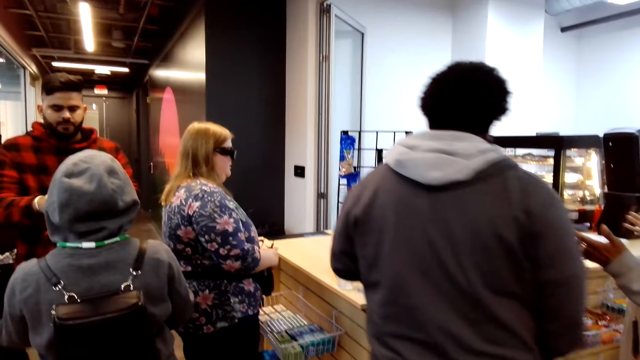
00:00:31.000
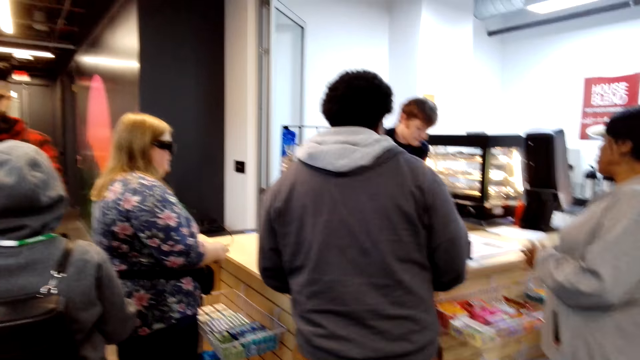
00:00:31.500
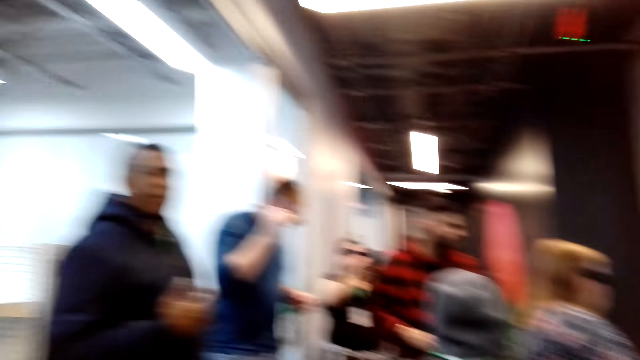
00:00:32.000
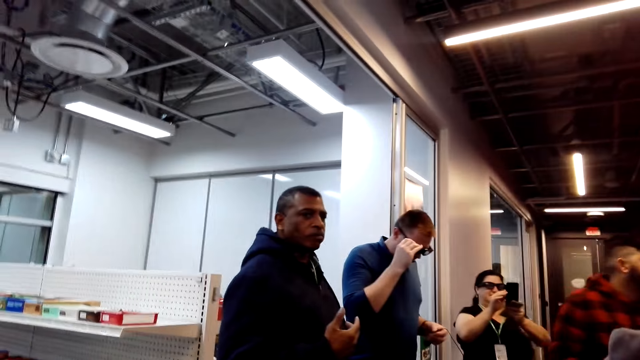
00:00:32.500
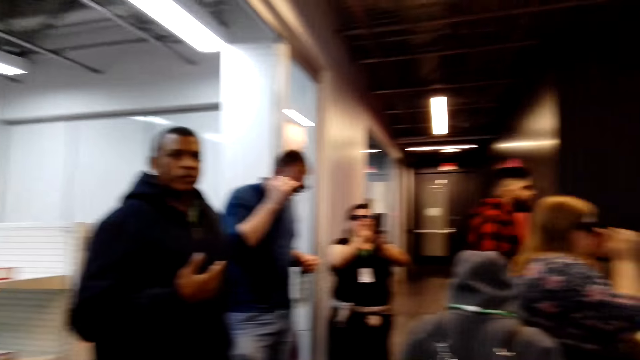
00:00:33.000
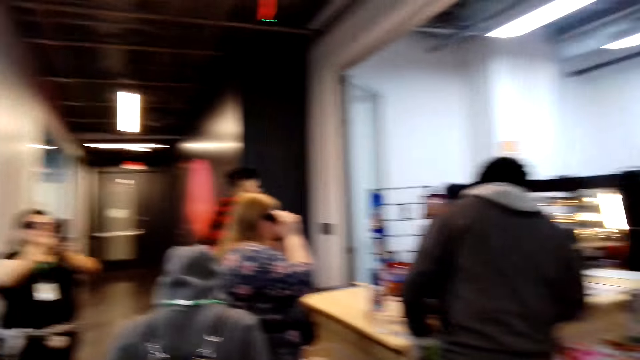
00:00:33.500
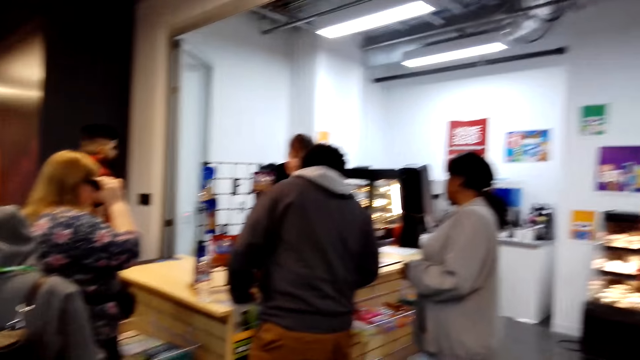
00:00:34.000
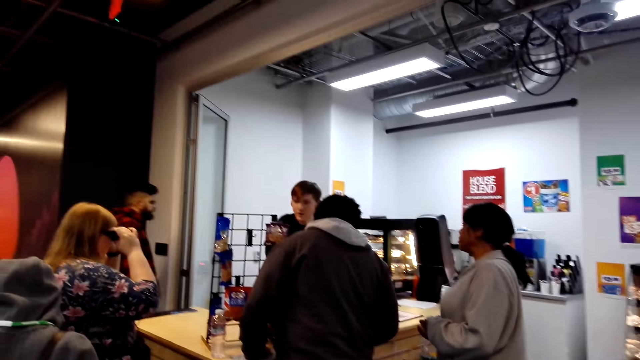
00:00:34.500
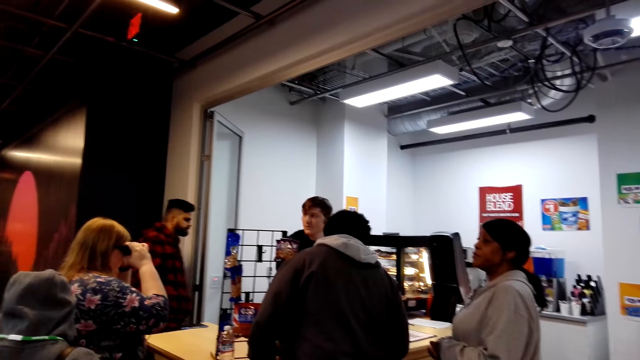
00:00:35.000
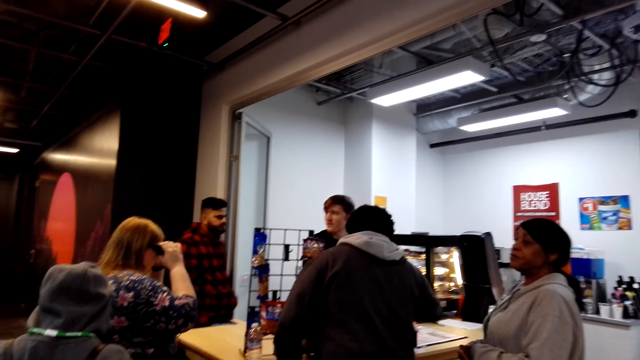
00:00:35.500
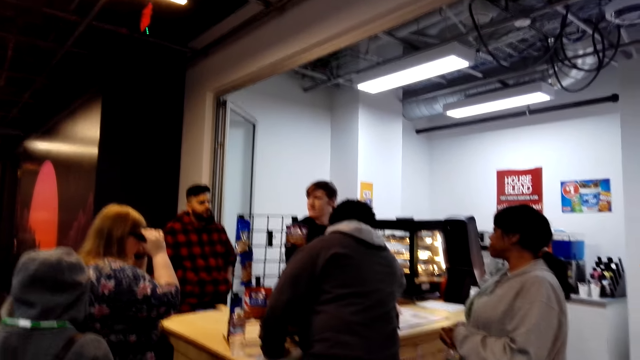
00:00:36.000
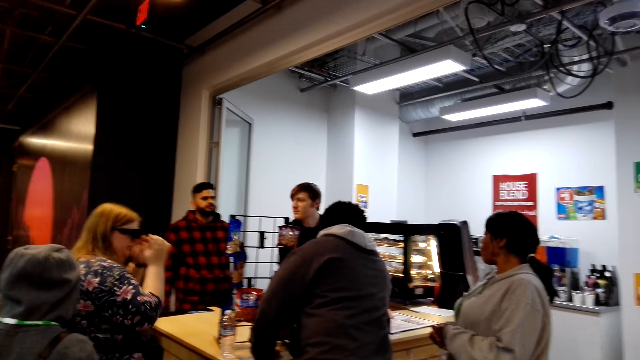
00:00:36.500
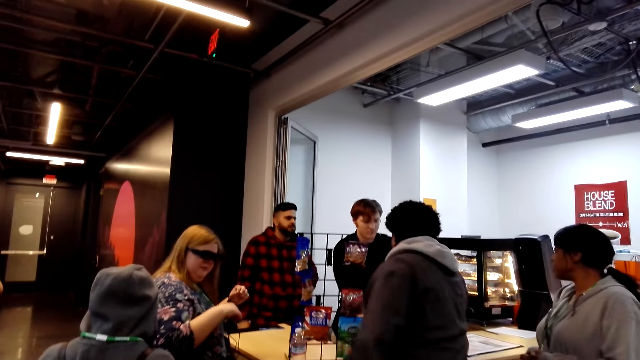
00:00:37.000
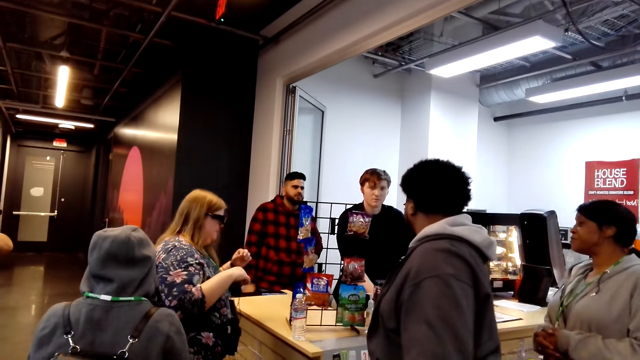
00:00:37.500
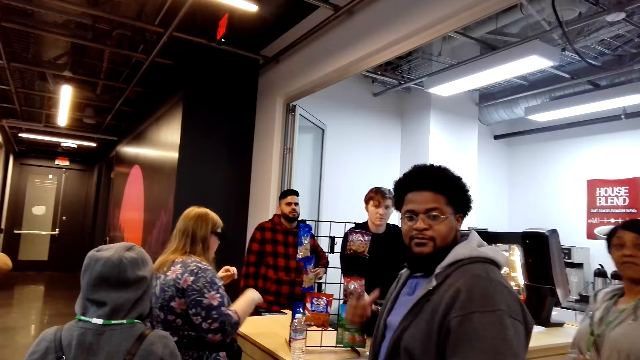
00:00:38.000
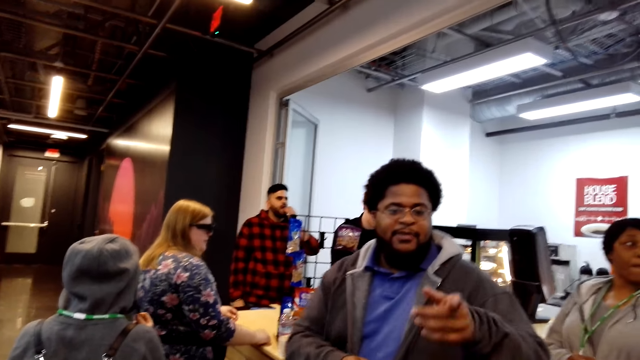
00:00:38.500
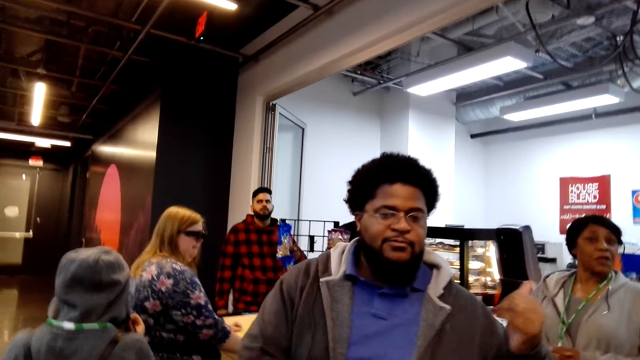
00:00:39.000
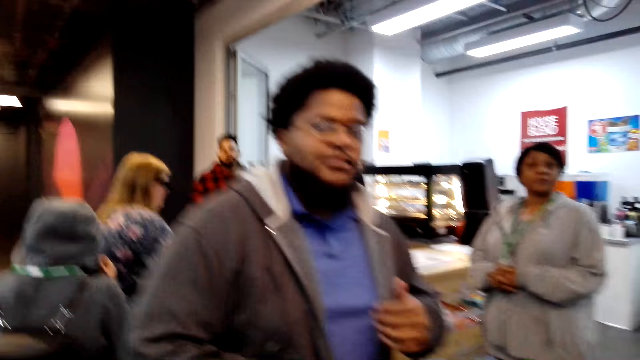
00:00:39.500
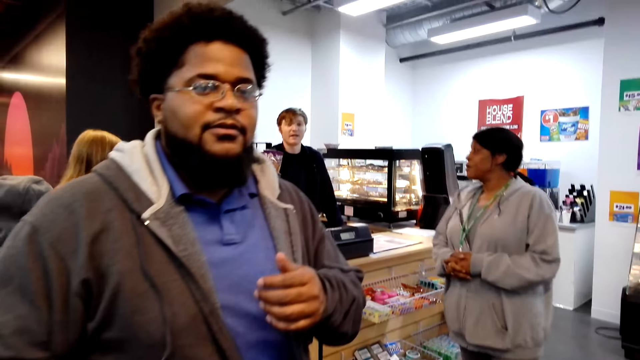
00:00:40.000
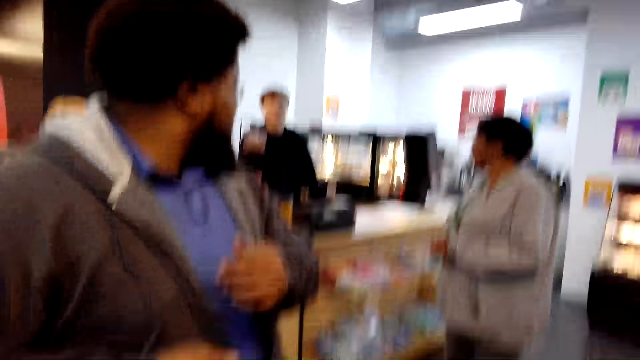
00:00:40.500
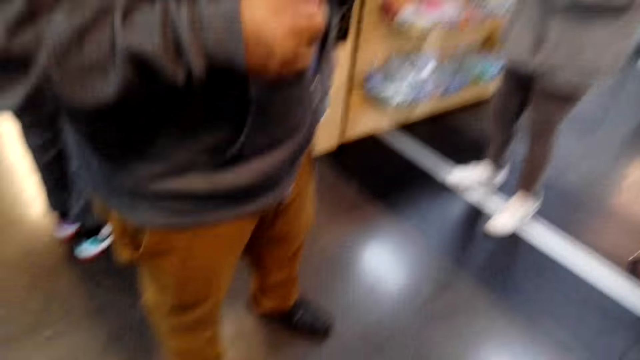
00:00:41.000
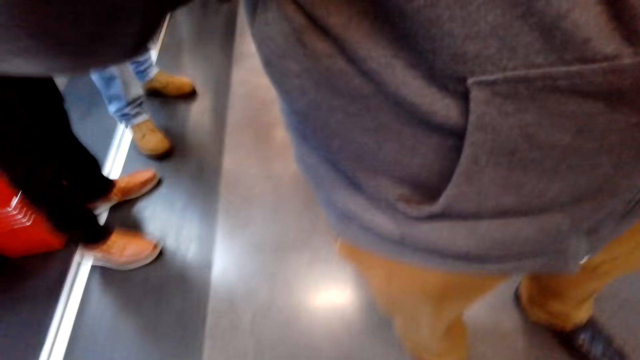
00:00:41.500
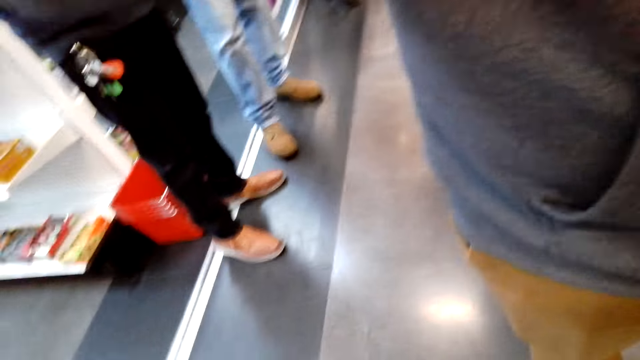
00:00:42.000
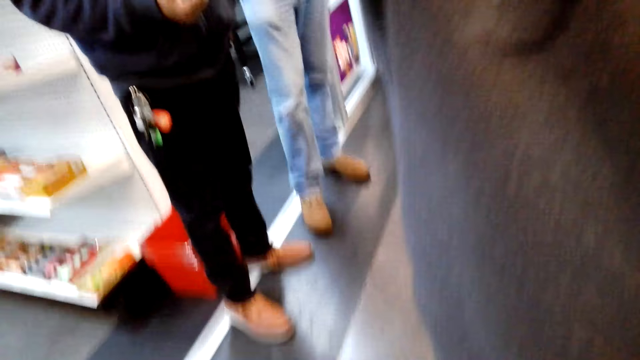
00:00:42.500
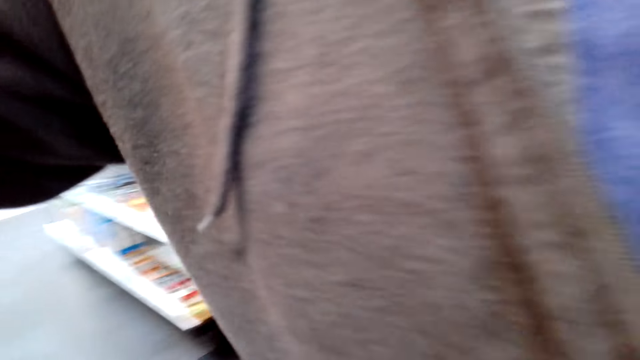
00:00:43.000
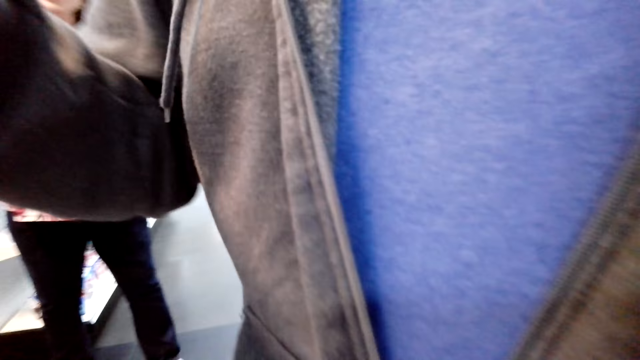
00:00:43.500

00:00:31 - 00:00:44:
A man stands at the counter. The camera wearer looks around the counter. The man walks towards the counter. The man turns around. The camera wearer converses with the man. The man speaks.

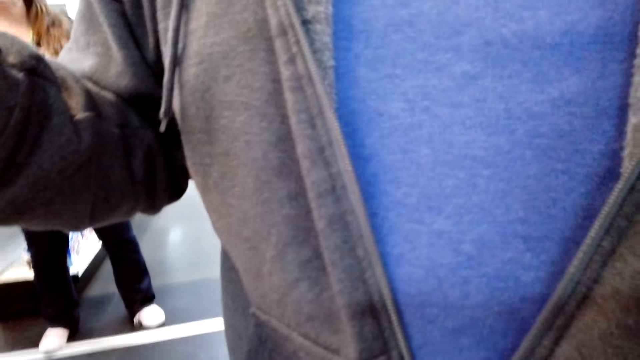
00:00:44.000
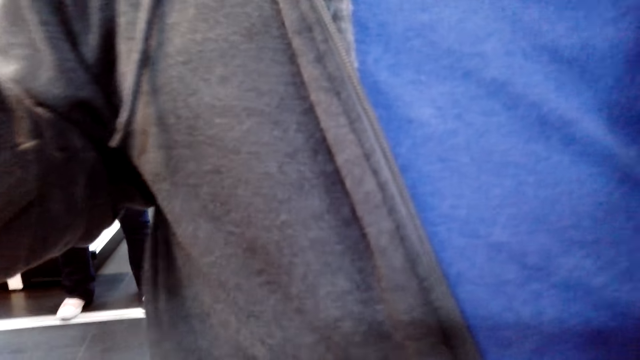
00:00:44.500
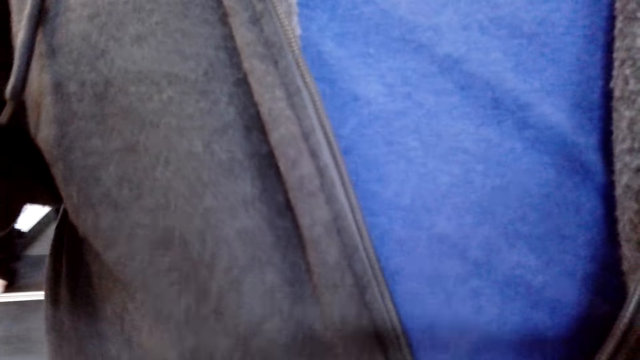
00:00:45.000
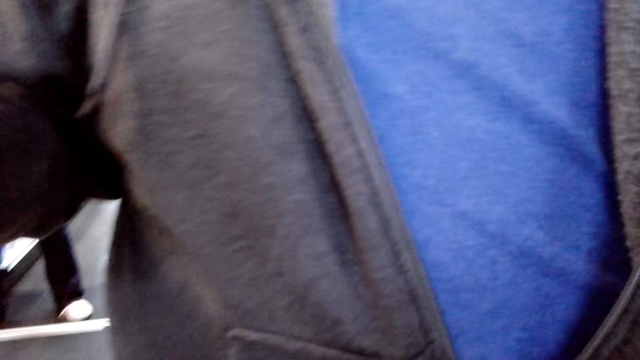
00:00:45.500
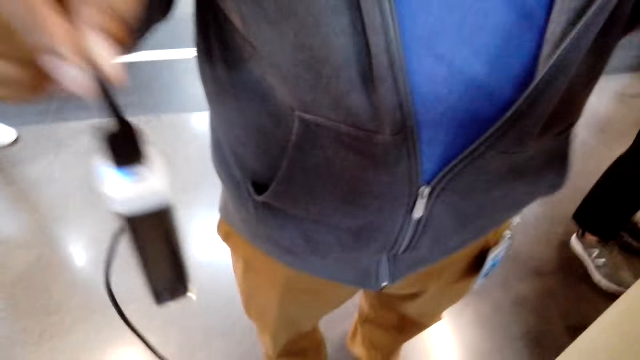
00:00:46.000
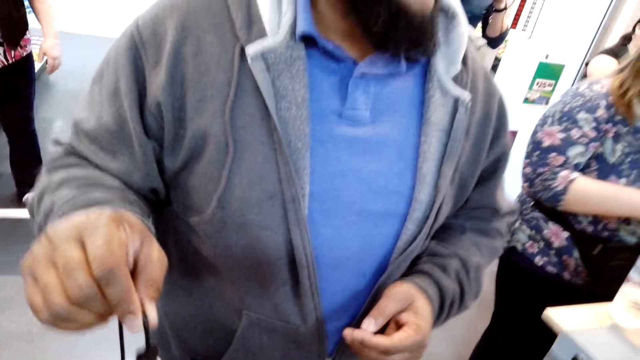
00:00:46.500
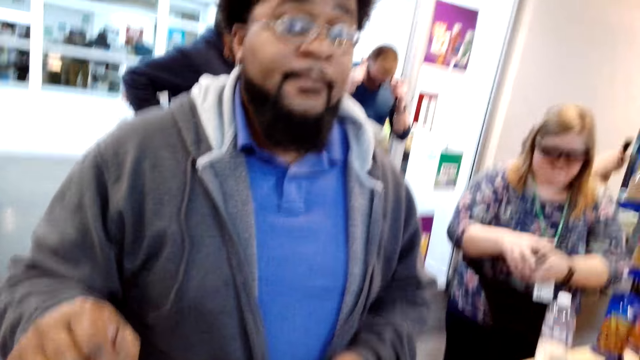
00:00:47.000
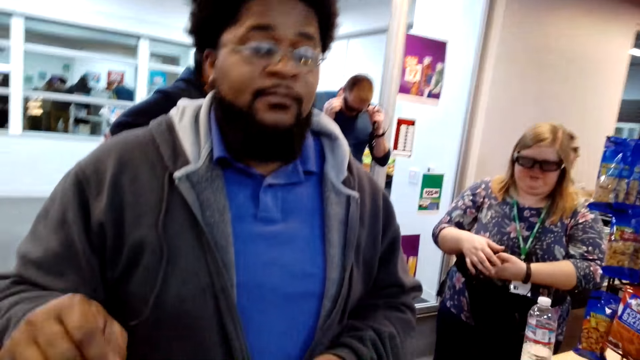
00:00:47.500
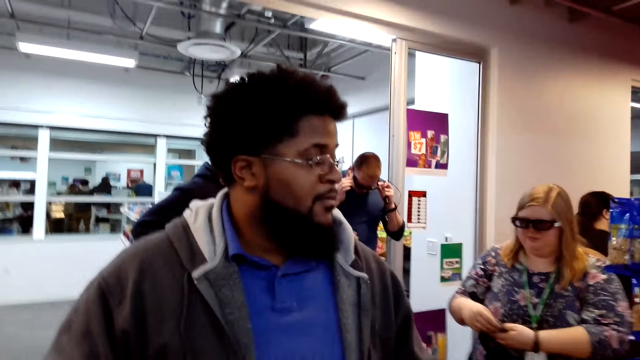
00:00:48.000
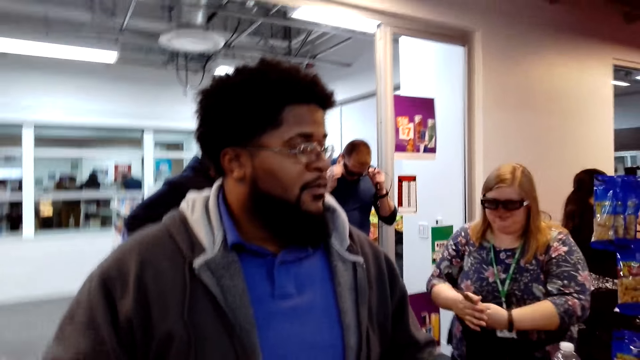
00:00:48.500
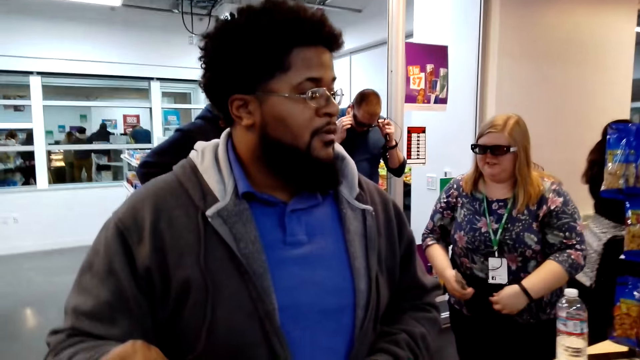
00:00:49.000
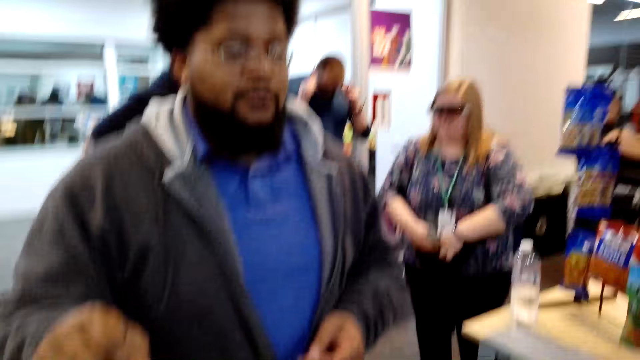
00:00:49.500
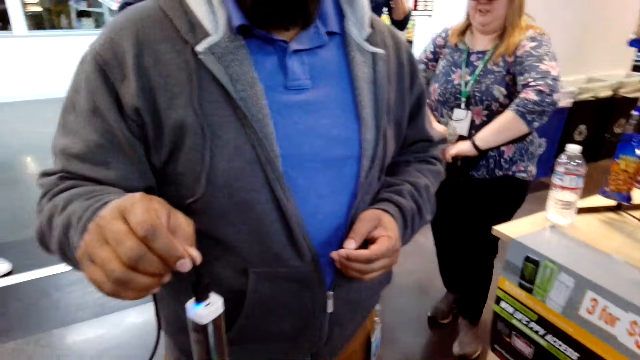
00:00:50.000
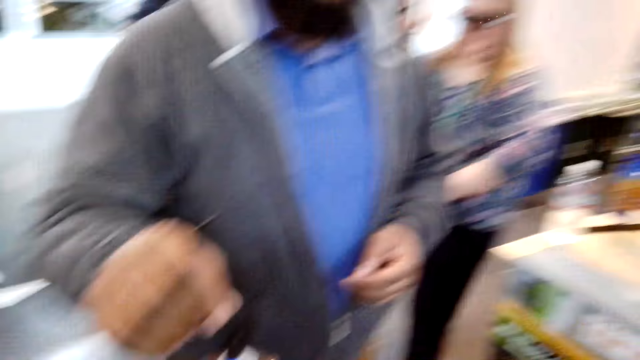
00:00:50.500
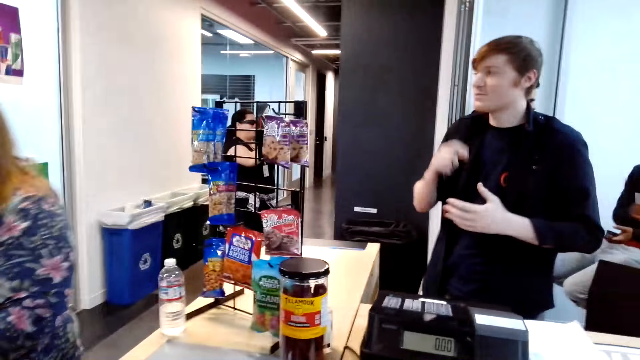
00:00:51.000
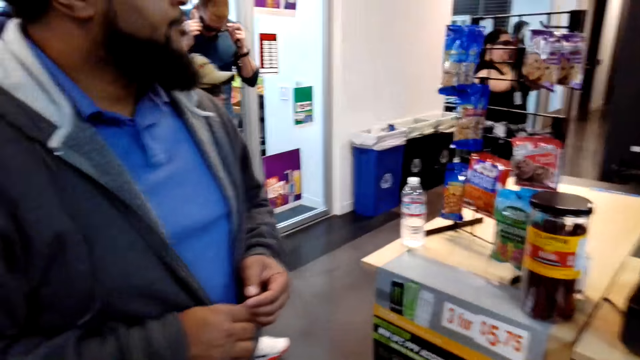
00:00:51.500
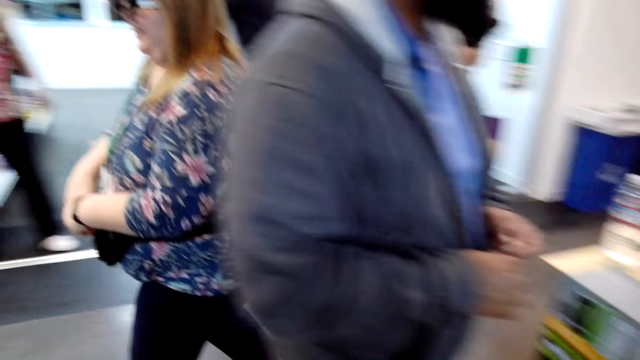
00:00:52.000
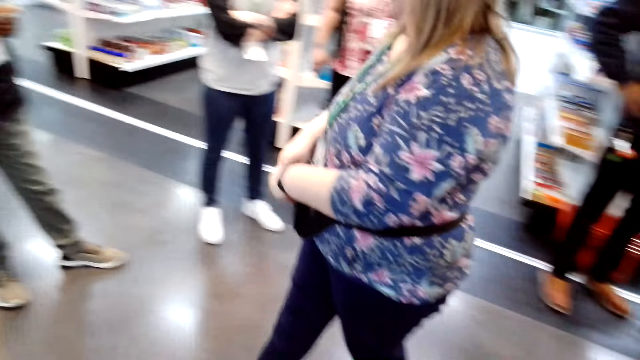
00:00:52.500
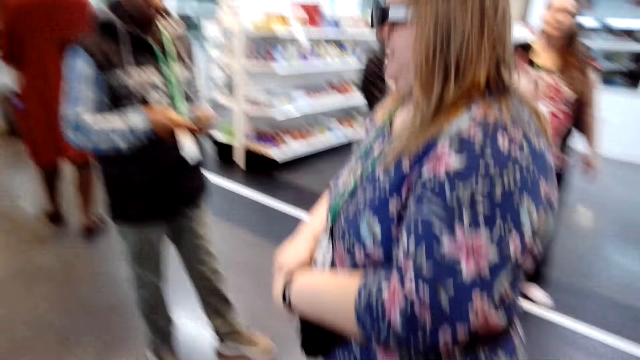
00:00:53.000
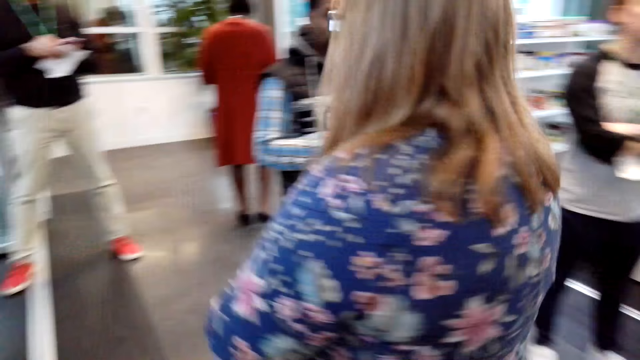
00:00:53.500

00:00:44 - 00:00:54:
A man holds something. The camera wearer converses with the man. They pick up something. The man gives a charger to the camera wearer. The camera wearer looks around the shop.
